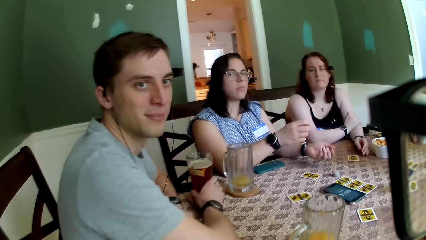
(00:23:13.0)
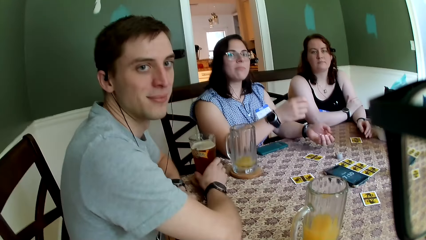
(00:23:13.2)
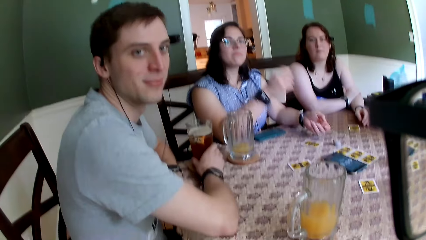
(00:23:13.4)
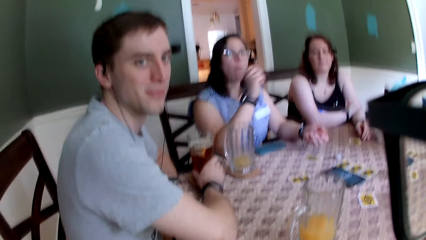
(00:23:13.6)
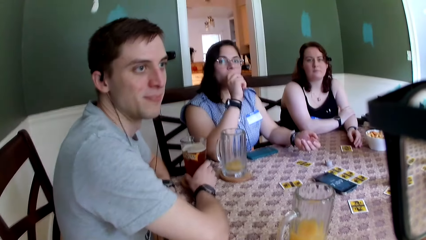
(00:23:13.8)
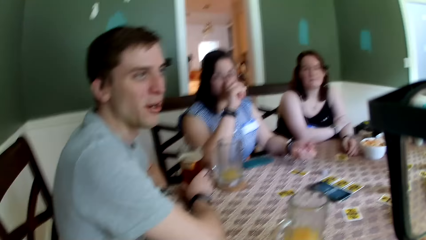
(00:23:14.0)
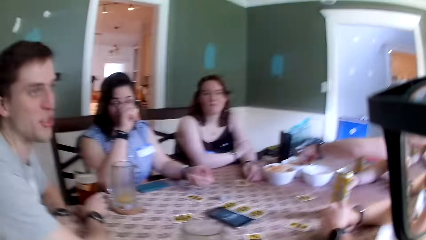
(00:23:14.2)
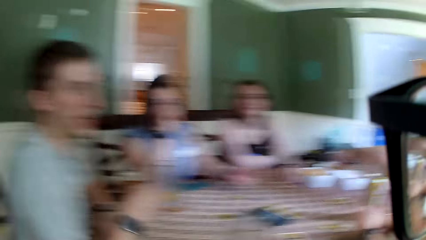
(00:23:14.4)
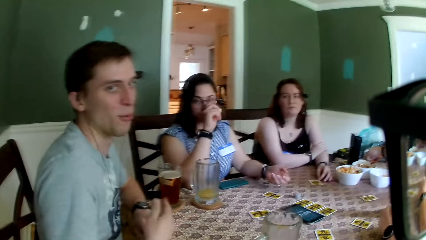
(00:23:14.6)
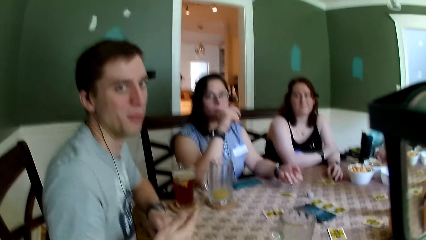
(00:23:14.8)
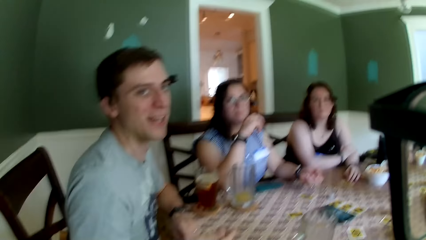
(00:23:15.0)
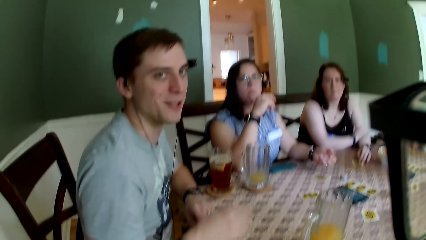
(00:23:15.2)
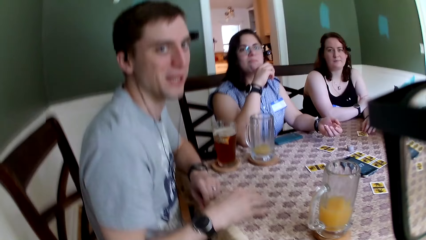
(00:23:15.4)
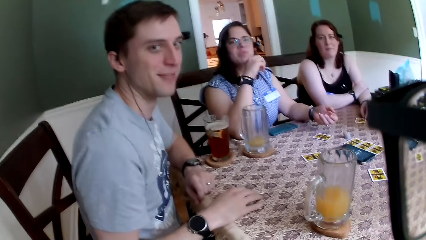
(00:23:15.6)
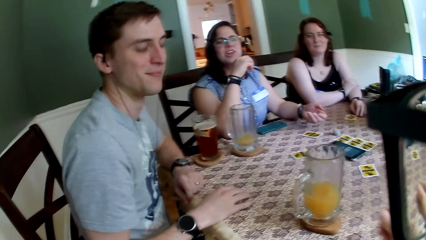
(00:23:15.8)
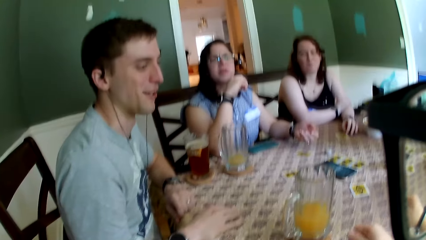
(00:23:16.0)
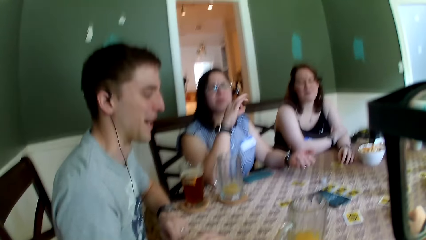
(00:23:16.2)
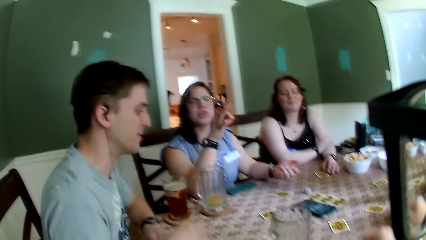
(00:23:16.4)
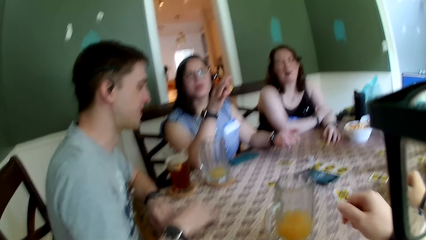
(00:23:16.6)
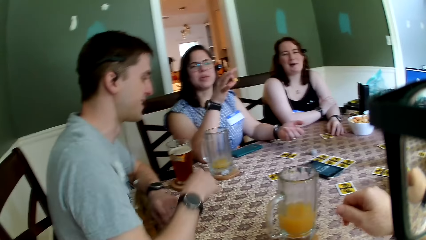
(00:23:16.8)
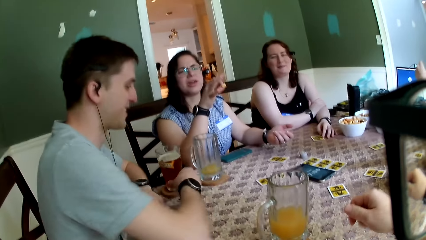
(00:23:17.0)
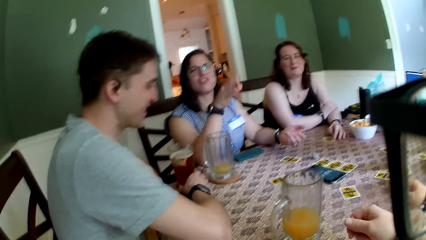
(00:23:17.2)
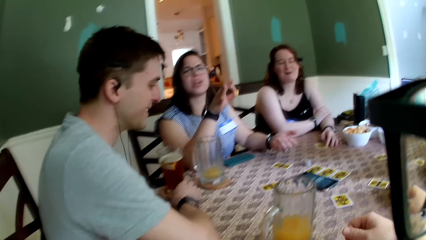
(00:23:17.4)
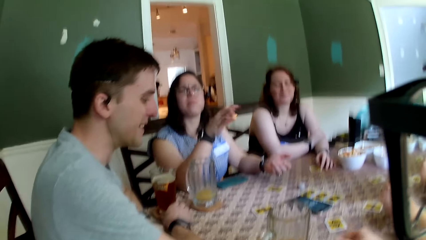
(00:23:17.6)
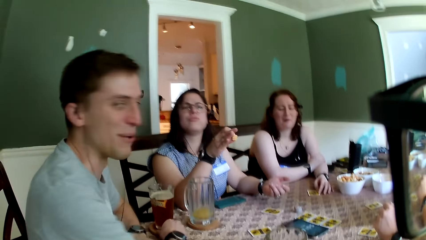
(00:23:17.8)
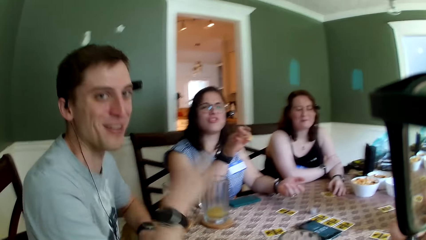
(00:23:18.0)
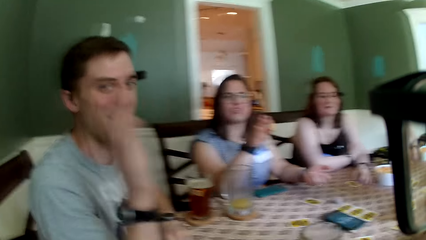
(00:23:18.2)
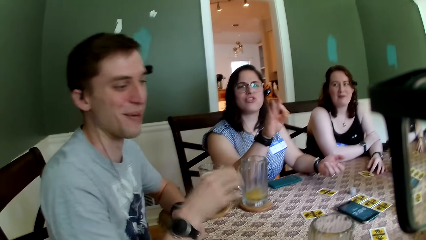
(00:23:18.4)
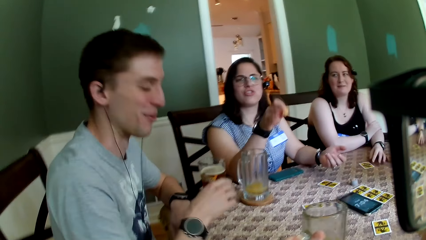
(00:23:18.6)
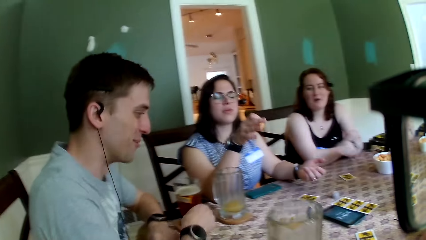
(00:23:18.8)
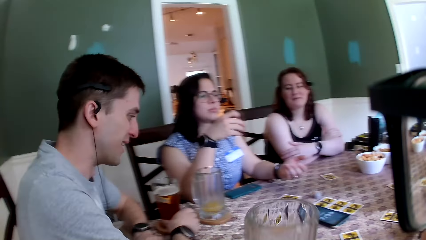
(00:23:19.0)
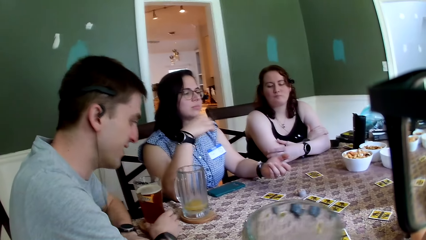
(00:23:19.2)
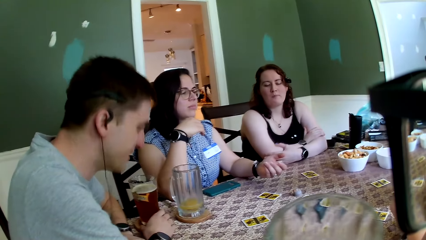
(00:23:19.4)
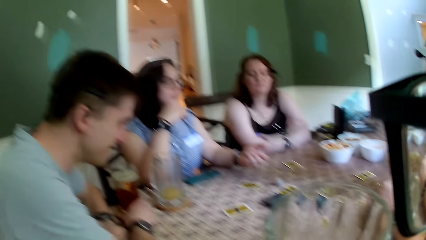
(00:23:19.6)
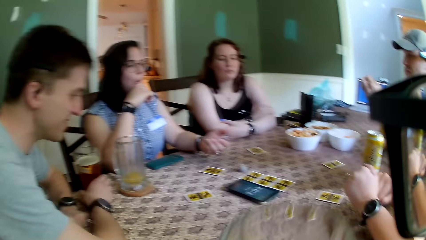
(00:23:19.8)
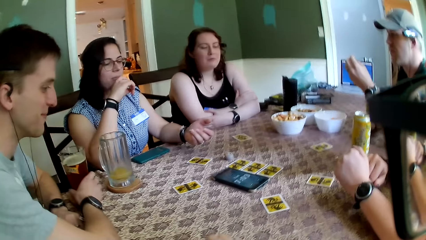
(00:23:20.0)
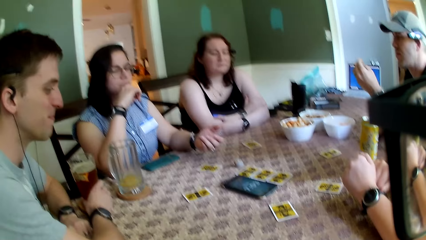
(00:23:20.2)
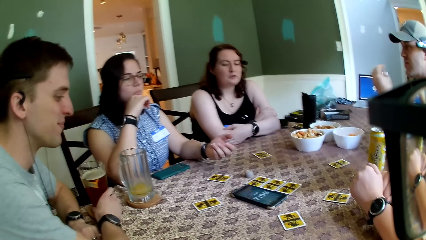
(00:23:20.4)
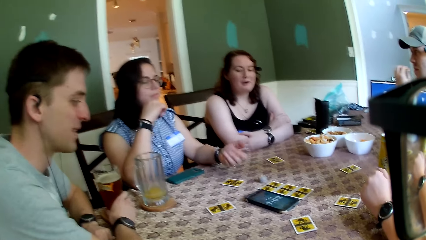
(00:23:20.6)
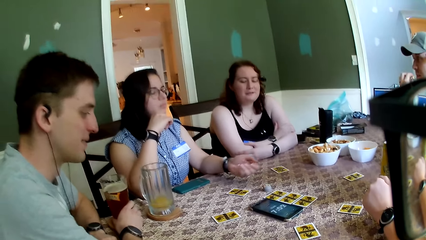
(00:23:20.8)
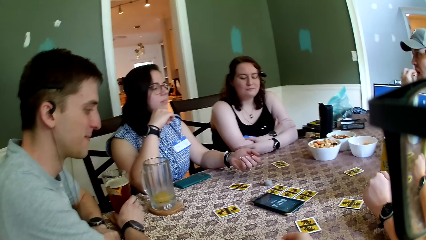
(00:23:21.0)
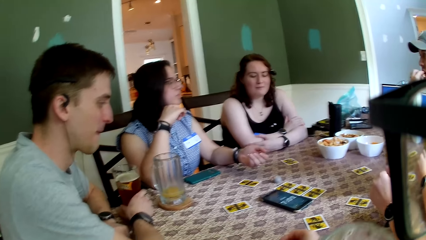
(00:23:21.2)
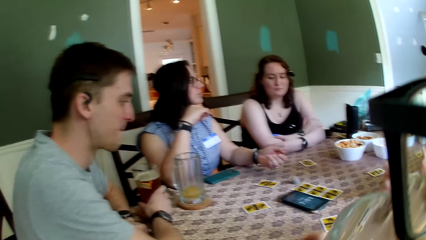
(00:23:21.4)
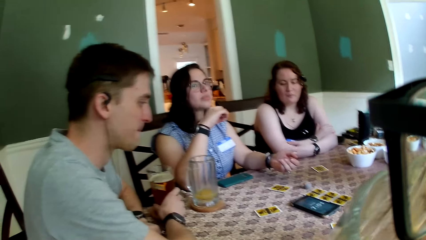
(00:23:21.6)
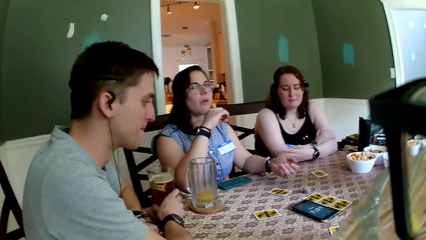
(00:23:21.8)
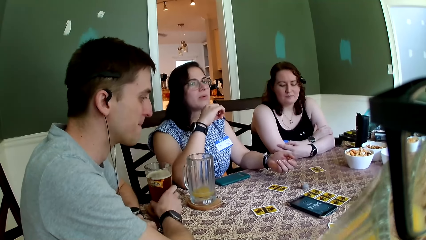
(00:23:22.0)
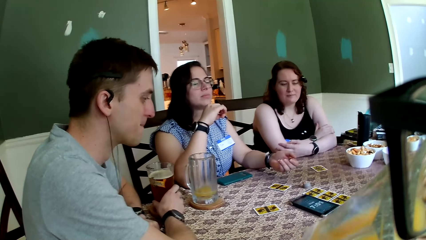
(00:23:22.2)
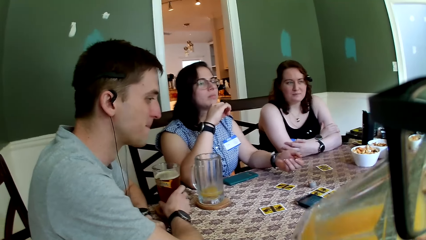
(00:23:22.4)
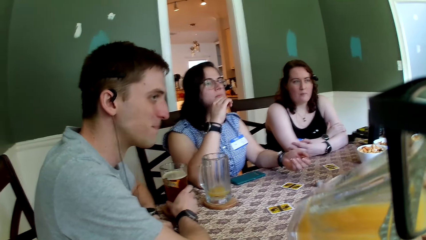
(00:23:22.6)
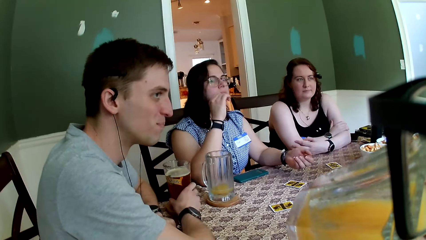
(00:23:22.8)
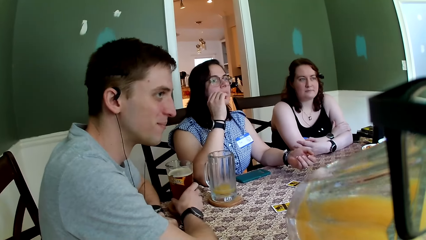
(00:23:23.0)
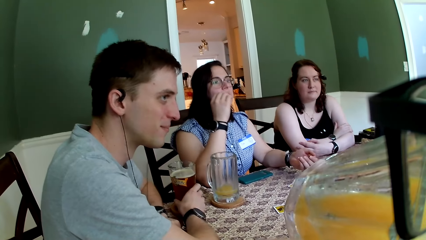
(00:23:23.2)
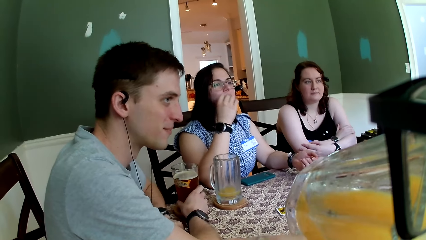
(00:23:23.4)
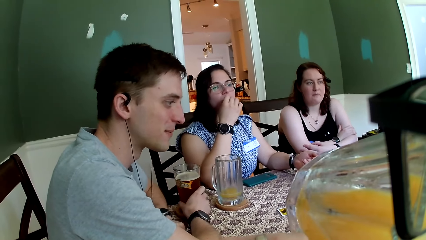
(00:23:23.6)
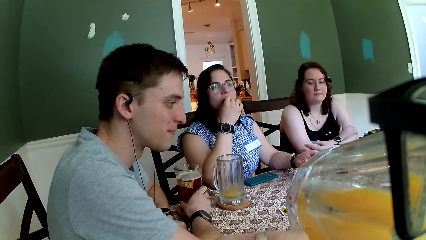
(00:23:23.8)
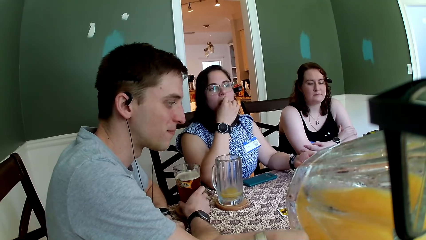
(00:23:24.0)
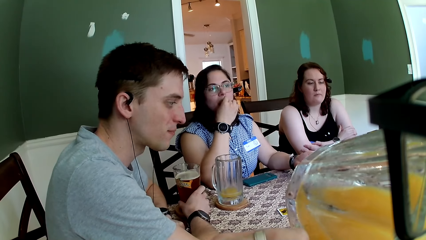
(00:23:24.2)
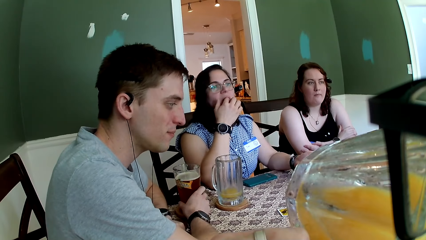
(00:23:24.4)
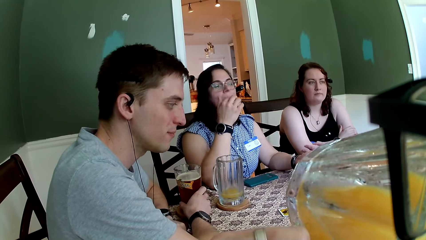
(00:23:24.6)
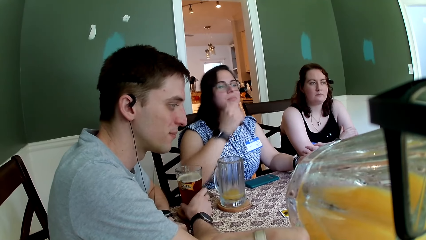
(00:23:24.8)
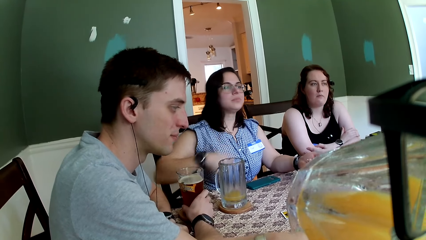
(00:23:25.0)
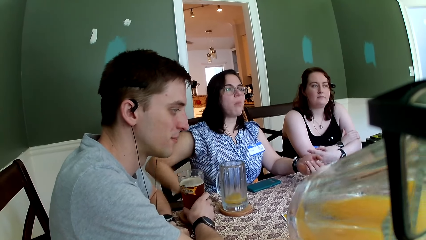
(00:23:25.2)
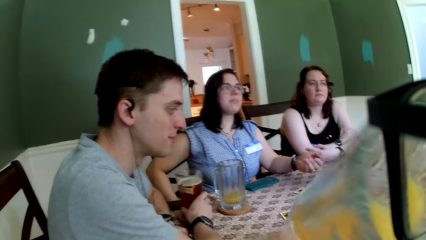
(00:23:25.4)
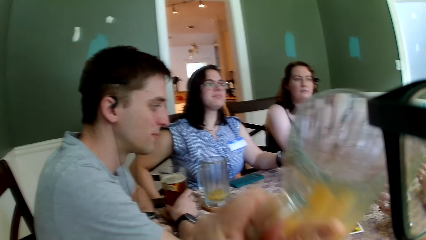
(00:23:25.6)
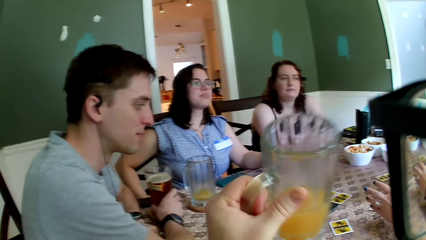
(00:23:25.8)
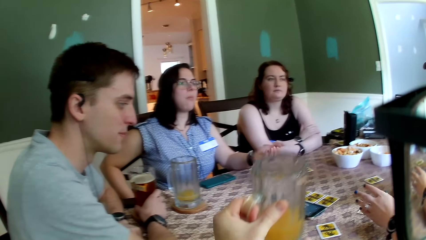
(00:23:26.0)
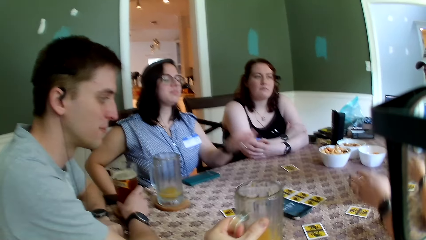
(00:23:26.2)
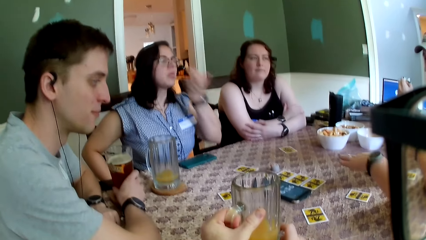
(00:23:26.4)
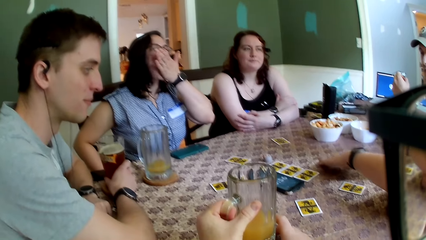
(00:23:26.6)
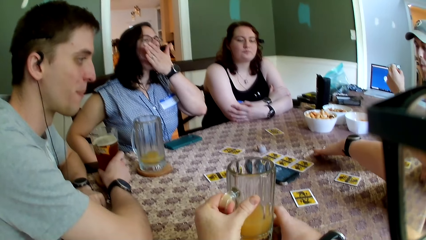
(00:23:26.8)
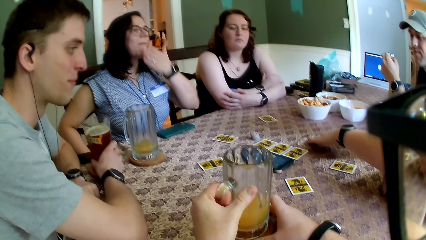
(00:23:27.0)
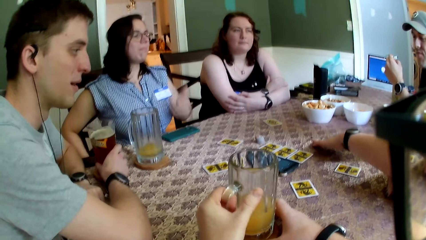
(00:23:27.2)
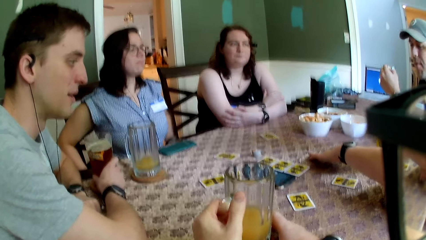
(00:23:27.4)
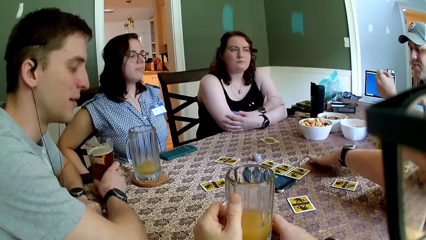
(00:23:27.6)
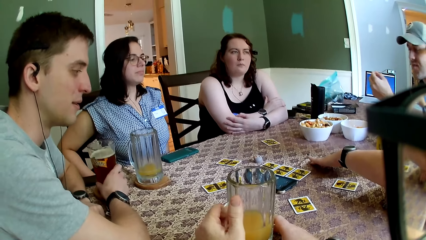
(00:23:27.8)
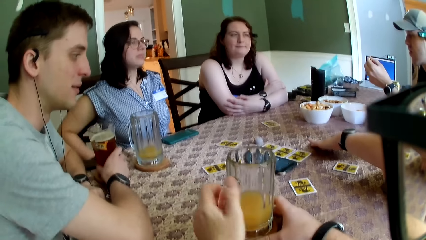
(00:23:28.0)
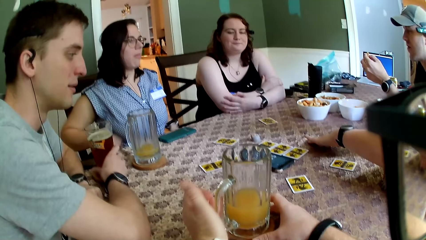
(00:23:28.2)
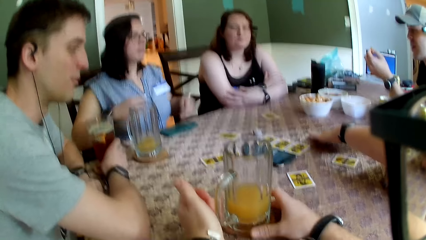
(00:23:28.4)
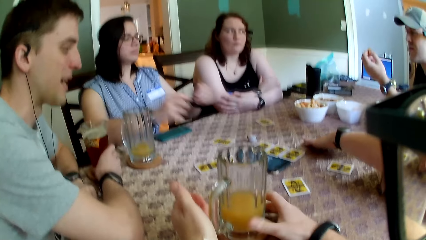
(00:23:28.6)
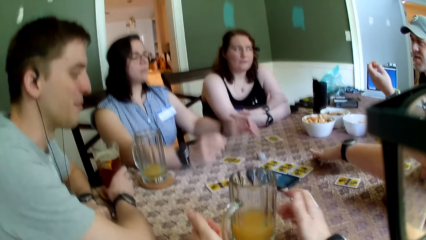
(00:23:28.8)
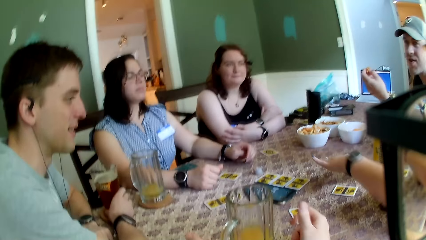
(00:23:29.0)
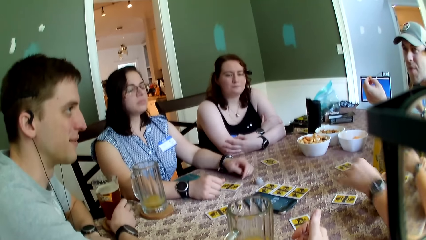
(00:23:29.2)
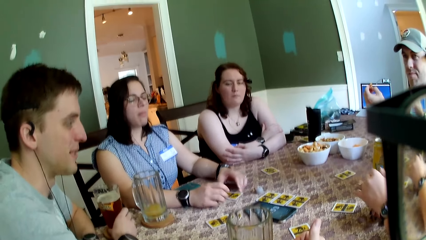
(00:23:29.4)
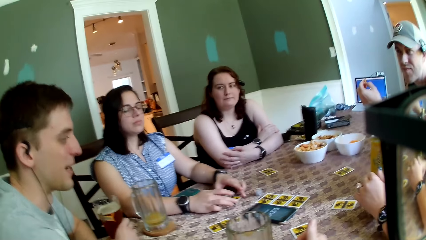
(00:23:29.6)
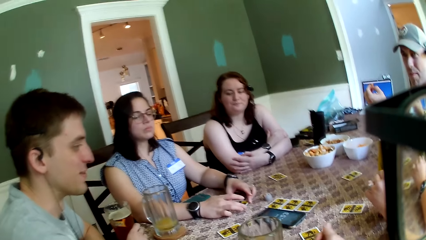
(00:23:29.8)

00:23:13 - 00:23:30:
A person looks at the camera wearer. A woman puts the snack in her right hand in her mouth, touches the face and adjusts her glasses with her right hand. A man picks a cheese puff from the bowl of cheese puffs on the table with his left hand. The person interacts with the camera wearer. The woman converses with the camera wearer and another man. The person interacts with the camera wearer. The camera wearer carries his glass cup of juice from the coaster on the table with his left hand. The woman interacts with the camera wearer. The other man holds his glass cup of juice. The first man puts the cheese puffs in his left hand in his mouth. The camera wearer sips from the glass cup of juice in his left hand. The woman puts the snack in her right hand in her mouth. The camera wearer places the glass cup in his left hand on the coaster on the table. Another woman gesticulates with her left hand on the table. The first woman wipes her mouth with her left hand and eats the snacks.
